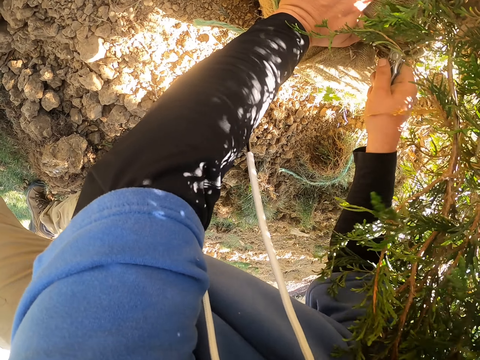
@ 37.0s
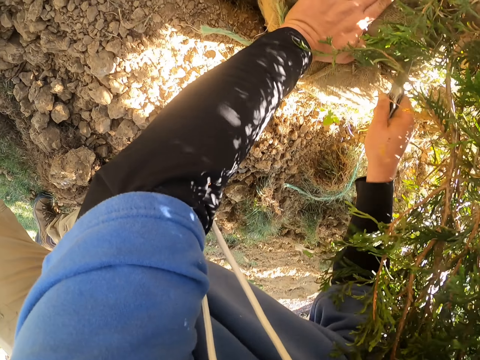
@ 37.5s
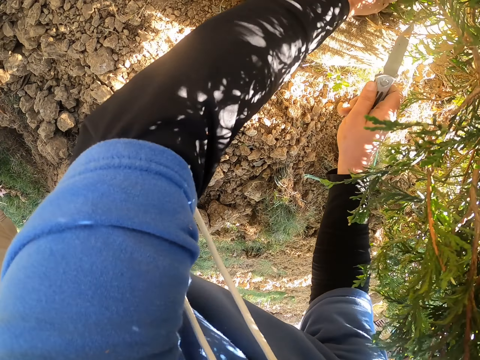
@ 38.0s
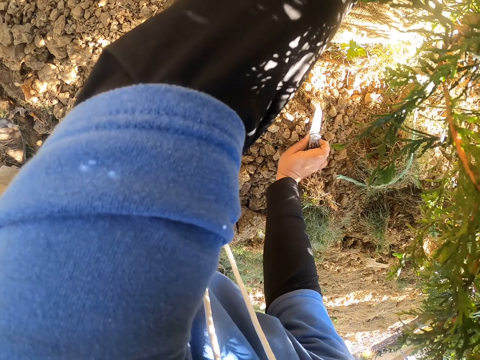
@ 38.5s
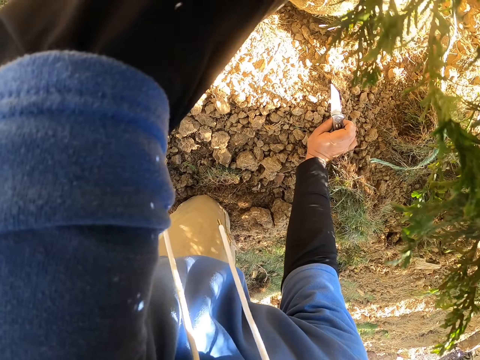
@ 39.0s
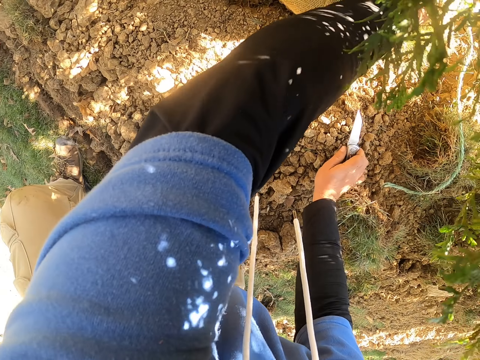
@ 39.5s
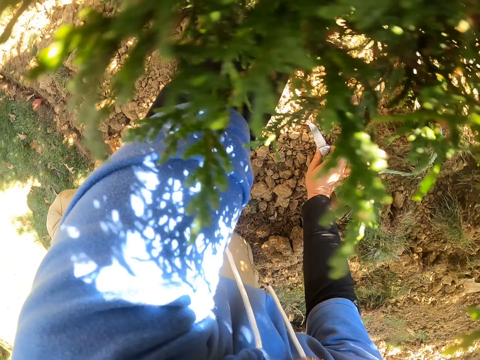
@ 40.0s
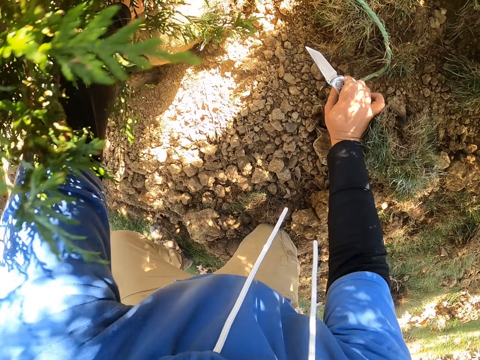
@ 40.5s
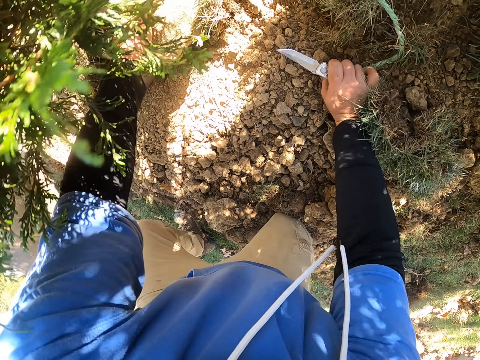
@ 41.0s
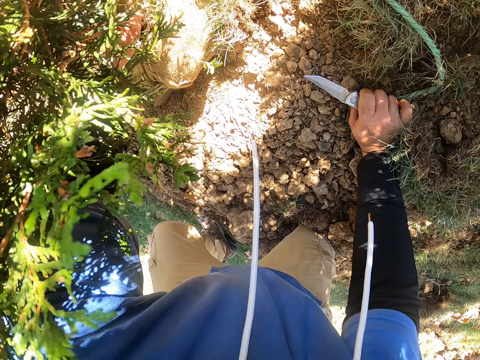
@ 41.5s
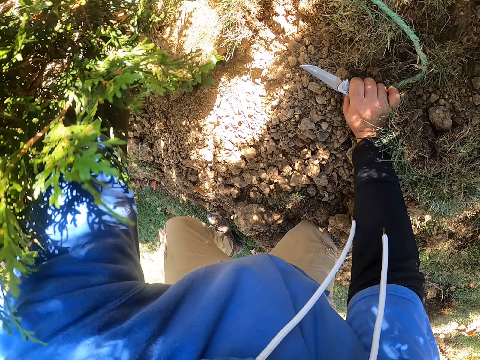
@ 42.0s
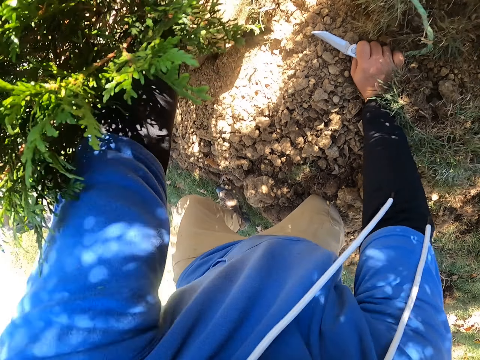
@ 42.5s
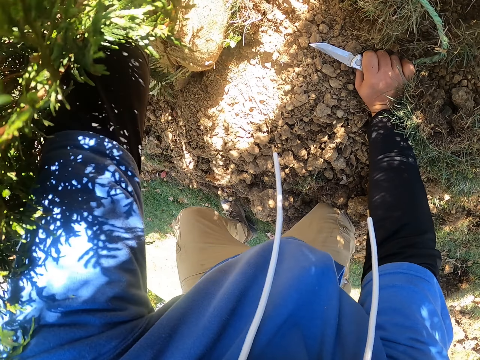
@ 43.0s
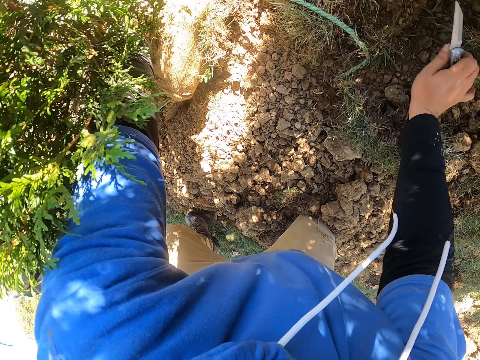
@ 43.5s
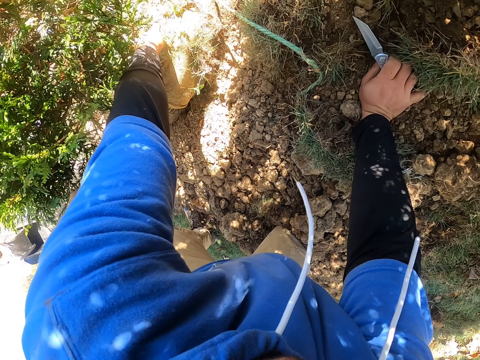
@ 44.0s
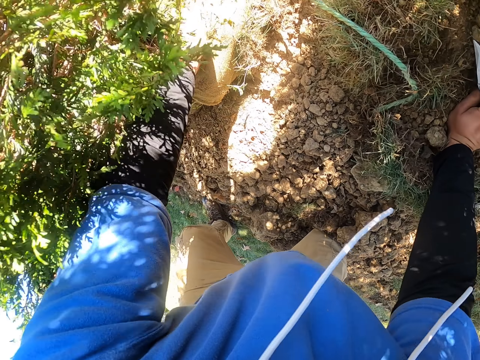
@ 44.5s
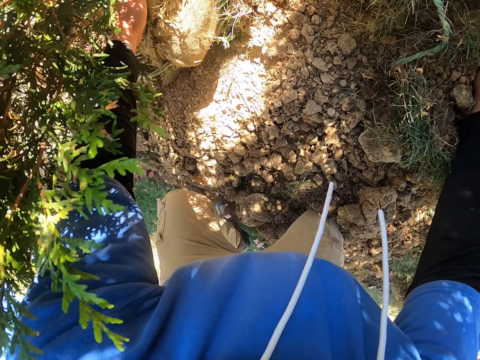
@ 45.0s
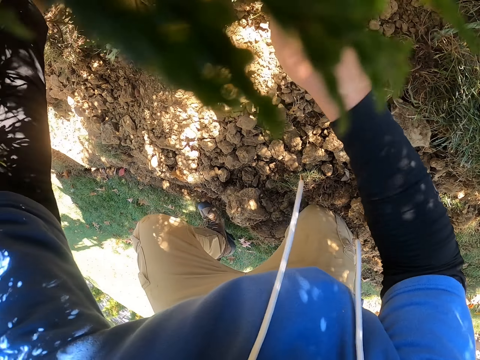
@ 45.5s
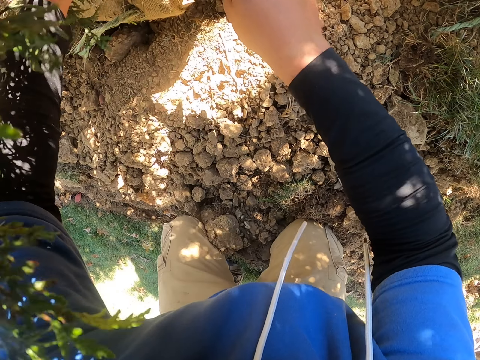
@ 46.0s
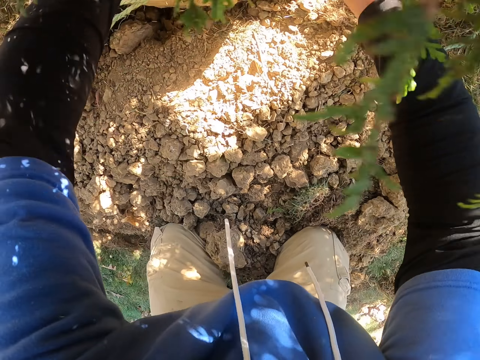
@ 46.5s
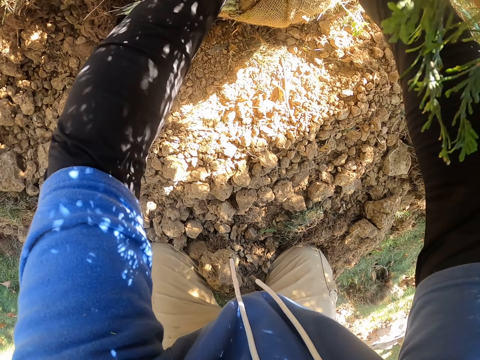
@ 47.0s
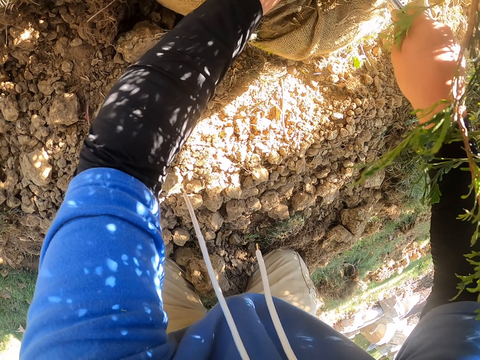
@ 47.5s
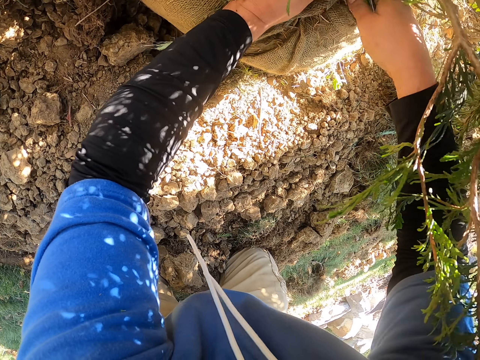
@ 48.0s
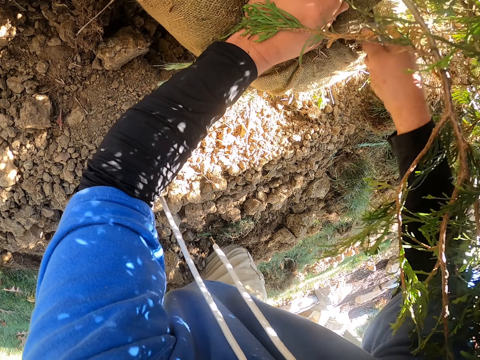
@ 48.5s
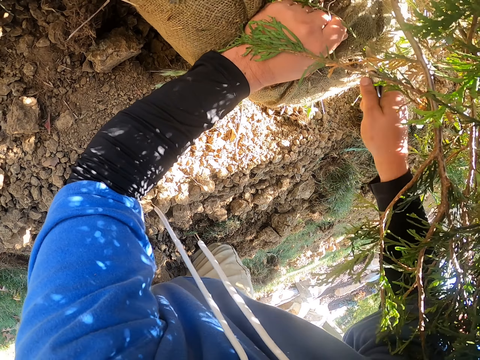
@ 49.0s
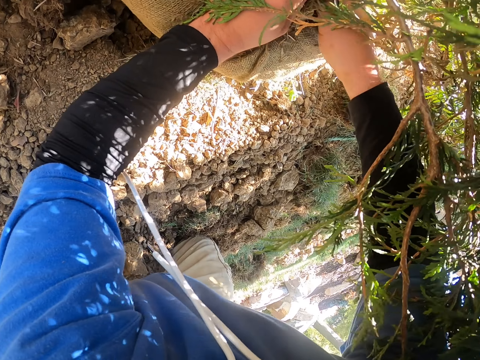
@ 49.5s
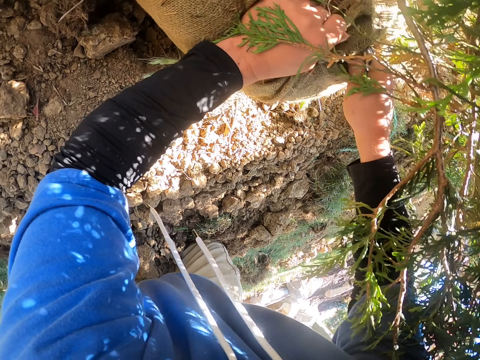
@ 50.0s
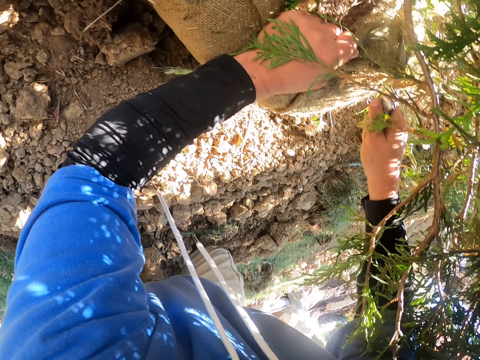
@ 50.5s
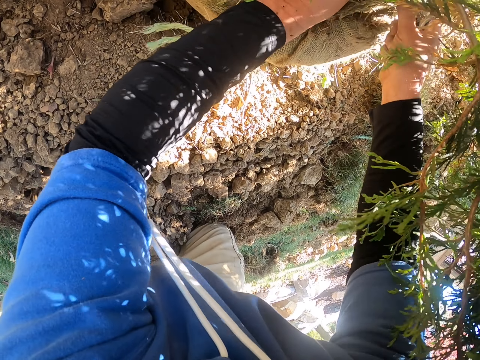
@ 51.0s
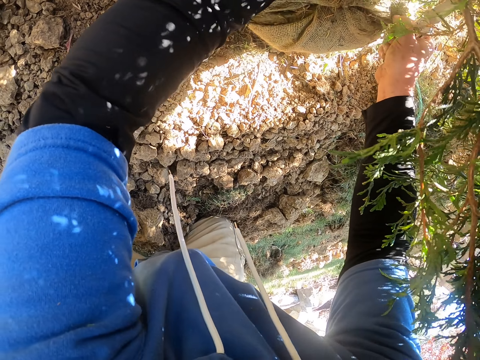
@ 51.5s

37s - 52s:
The camera wearer puts a hand on the soil. They move a tree. They cut a thread.

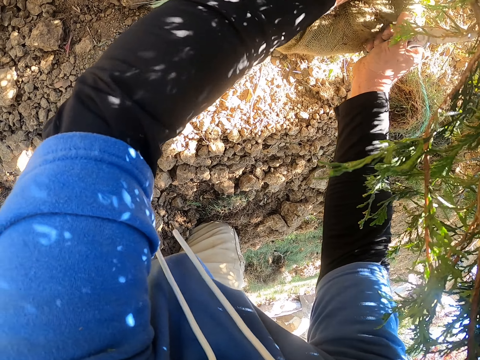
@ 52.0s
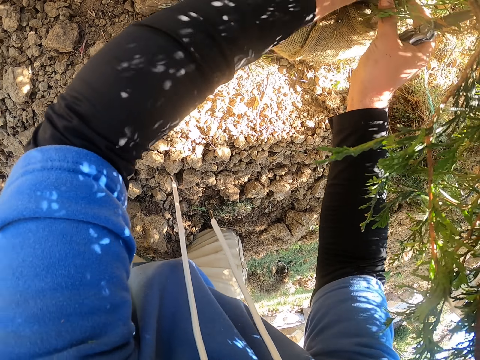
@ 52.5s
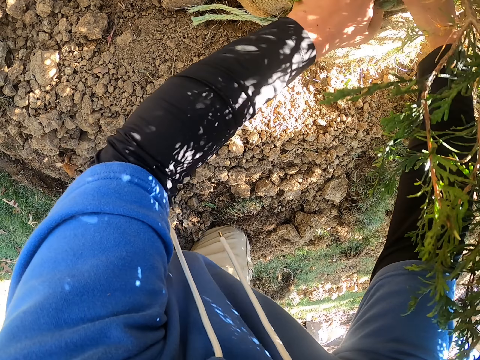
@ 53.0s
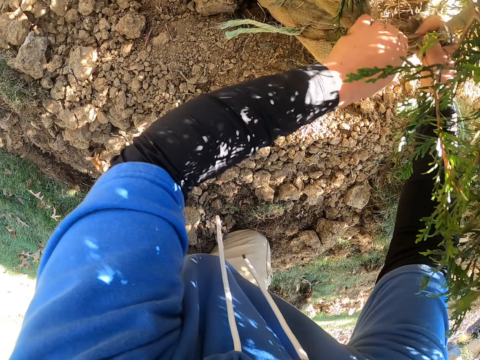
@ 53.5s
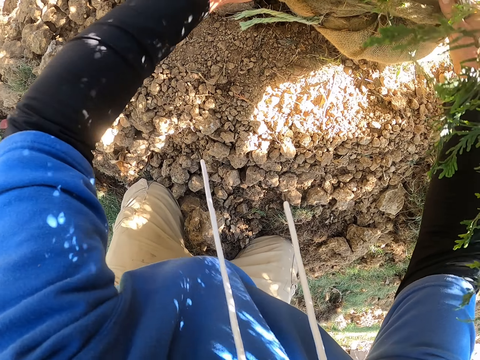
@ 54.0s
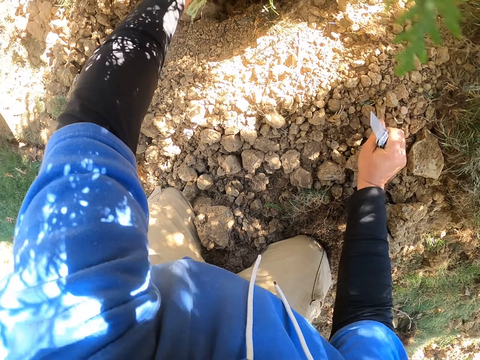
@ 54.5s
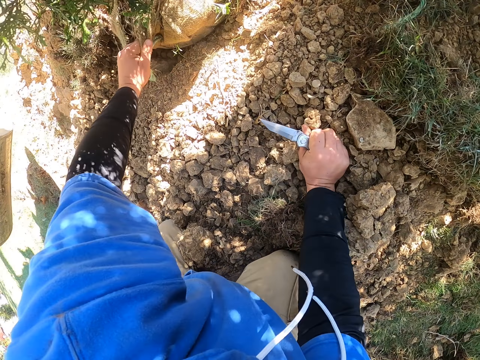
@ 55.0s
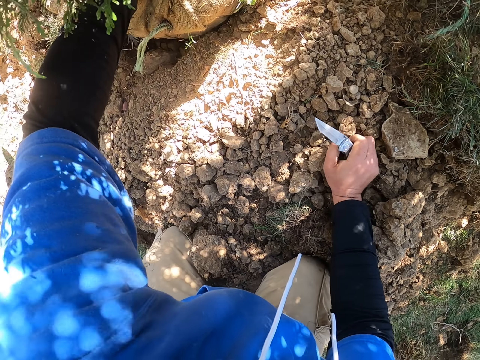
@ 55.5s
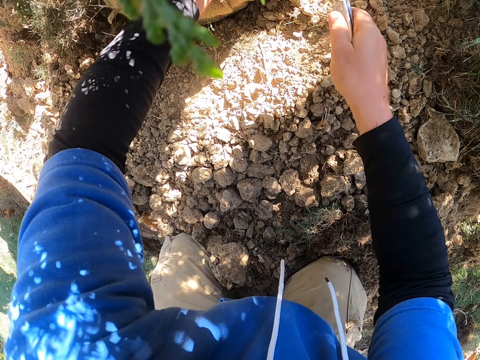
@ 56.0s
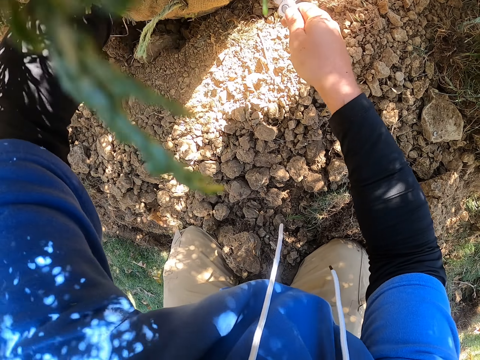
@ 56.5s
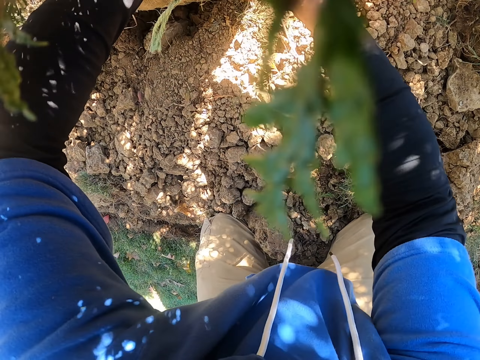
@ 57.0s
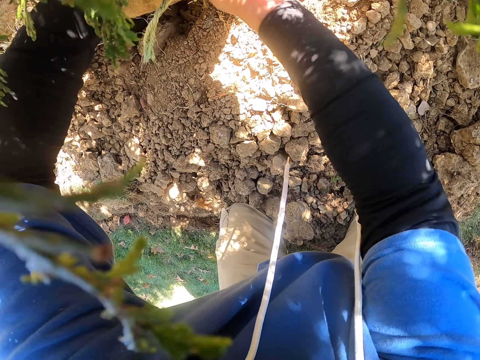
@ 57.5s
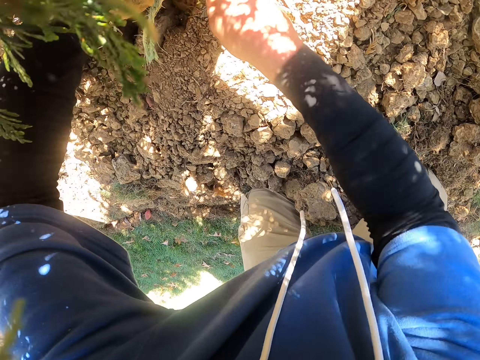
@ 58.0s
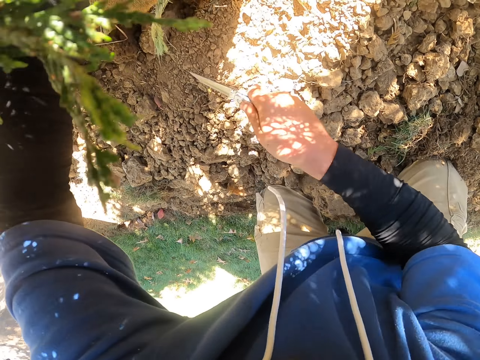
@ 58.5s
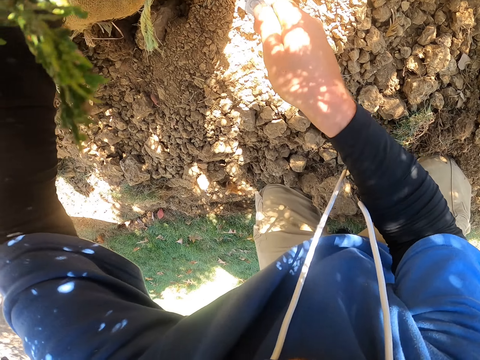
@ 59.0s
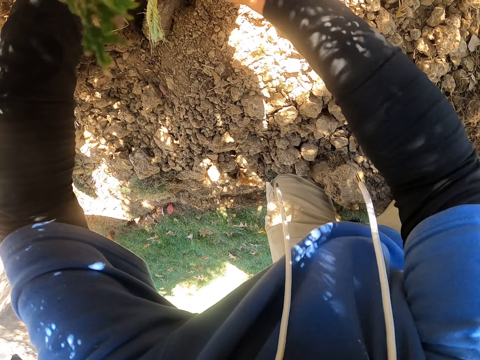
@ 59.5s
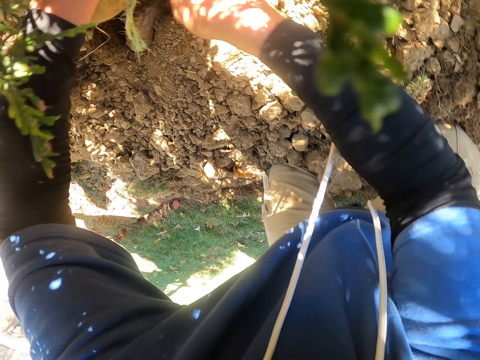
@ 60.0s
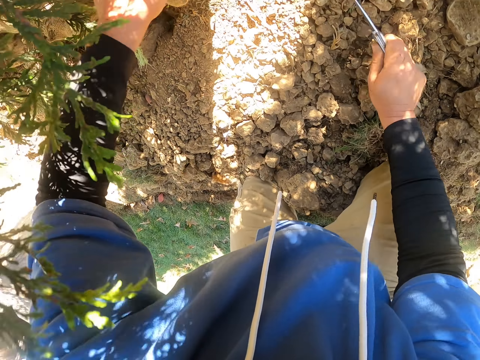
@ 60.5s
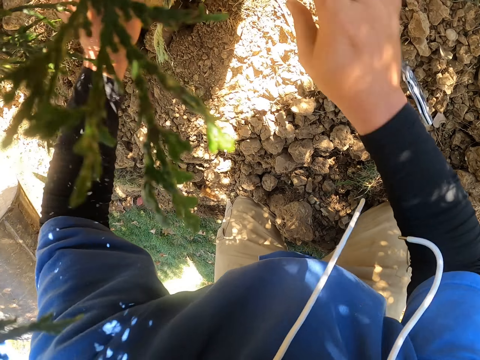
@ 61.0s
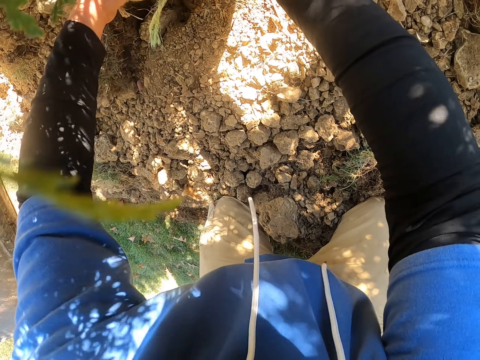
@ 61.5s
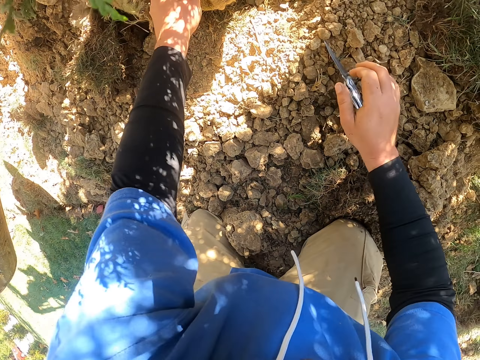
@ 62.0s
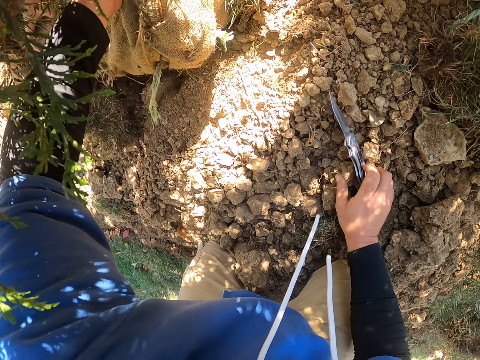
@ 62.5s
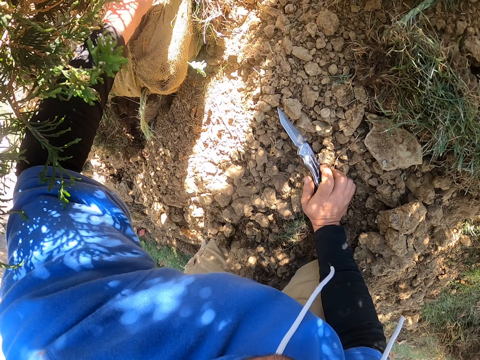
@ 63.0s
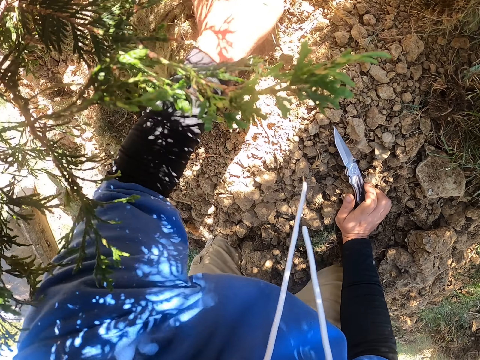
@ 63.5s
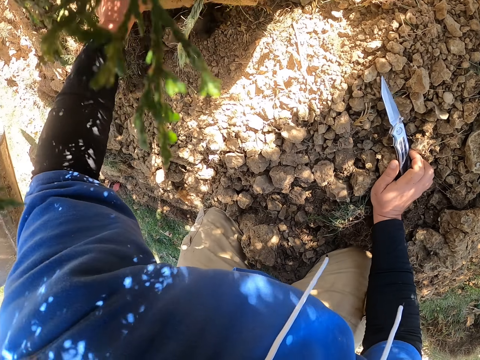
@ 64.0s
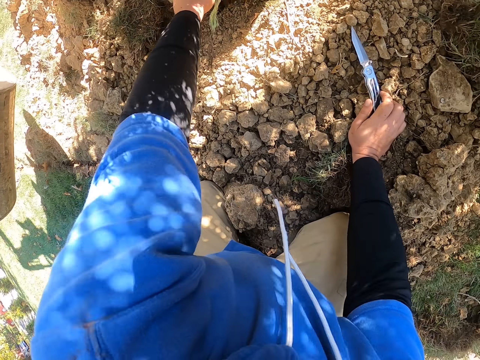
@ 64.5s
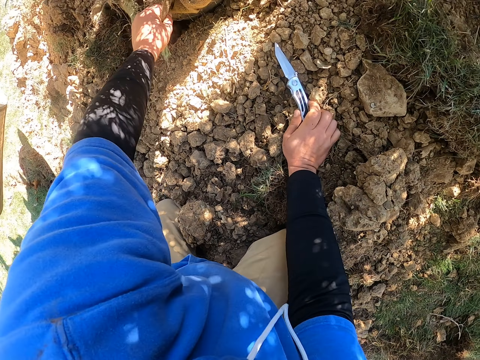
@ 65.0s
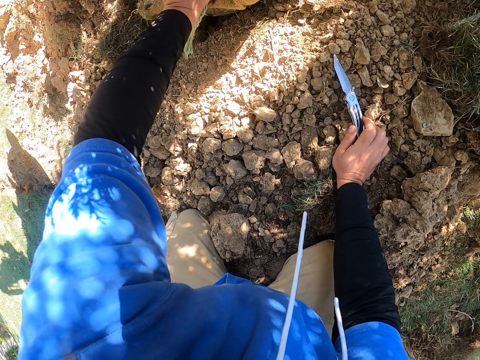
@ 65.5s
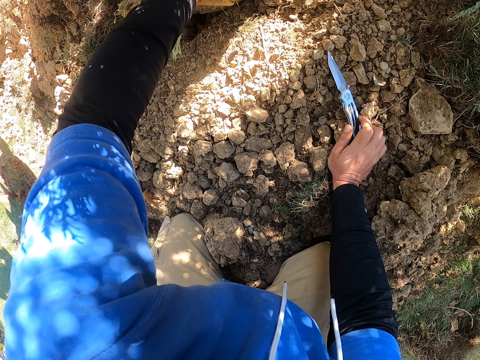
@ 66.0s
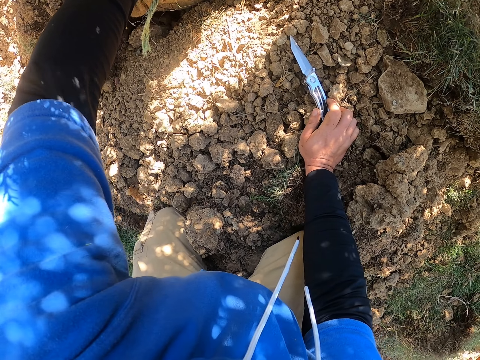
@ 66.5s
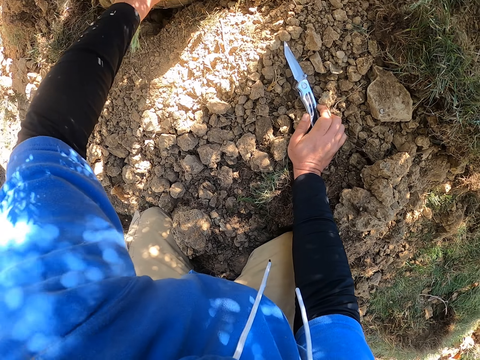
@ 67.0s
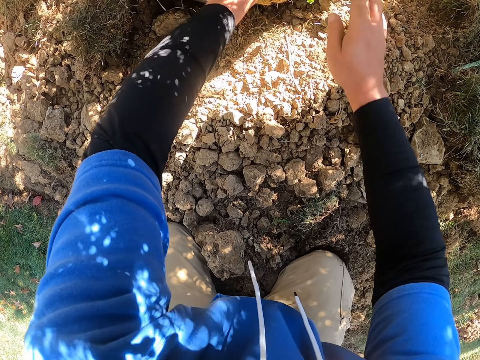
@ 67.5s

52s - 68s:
The camera wearer puts a hand on the soil. They cut a thread. They put a knife down. They move a hand. They move the sack.
